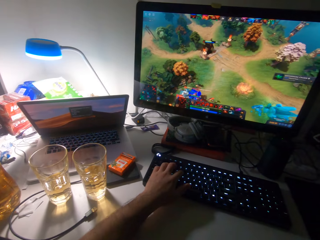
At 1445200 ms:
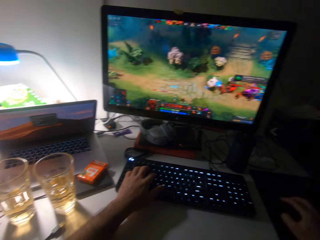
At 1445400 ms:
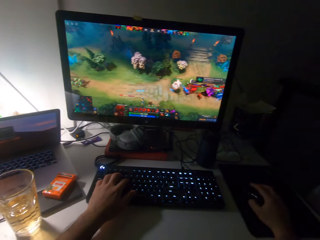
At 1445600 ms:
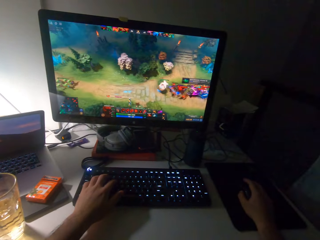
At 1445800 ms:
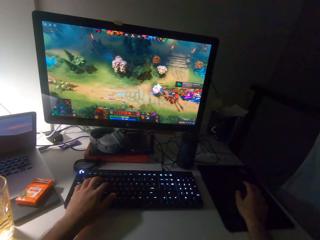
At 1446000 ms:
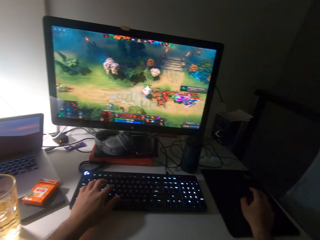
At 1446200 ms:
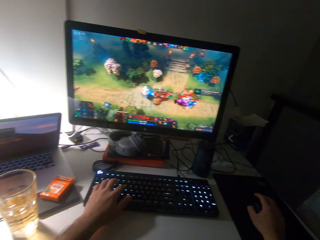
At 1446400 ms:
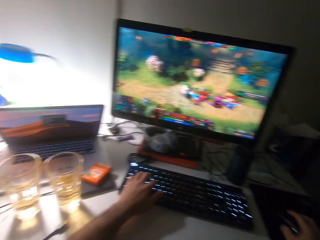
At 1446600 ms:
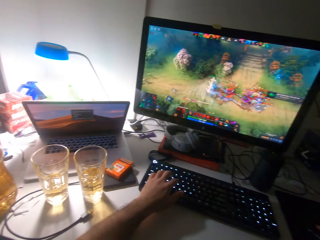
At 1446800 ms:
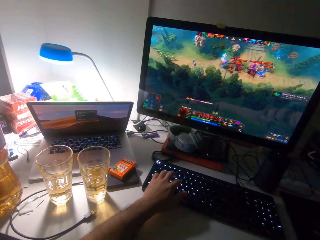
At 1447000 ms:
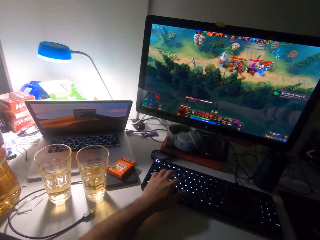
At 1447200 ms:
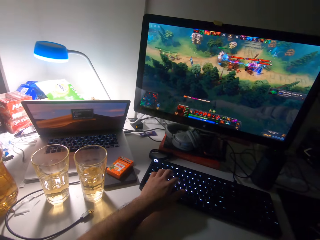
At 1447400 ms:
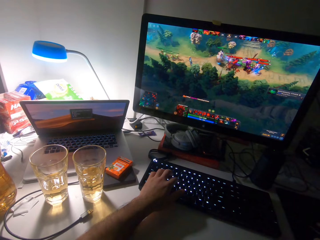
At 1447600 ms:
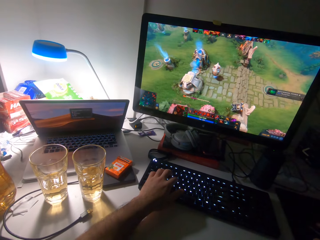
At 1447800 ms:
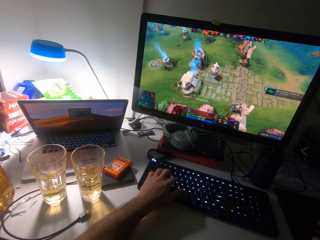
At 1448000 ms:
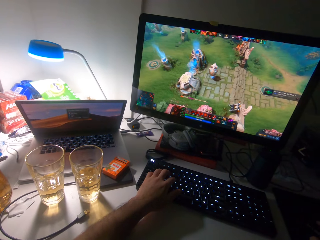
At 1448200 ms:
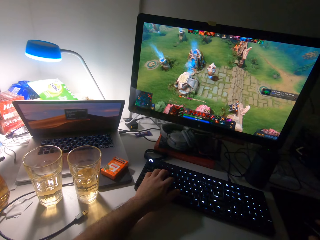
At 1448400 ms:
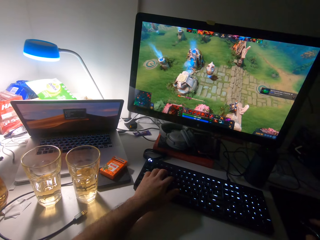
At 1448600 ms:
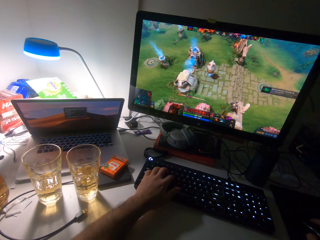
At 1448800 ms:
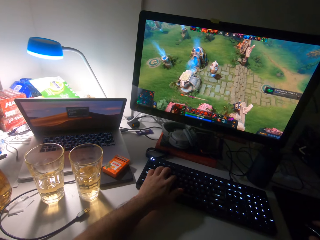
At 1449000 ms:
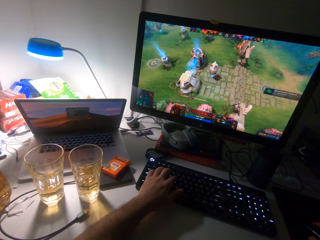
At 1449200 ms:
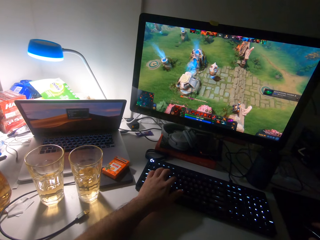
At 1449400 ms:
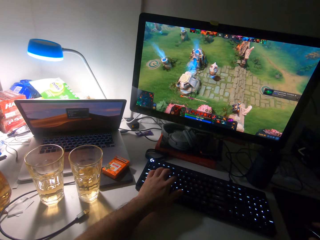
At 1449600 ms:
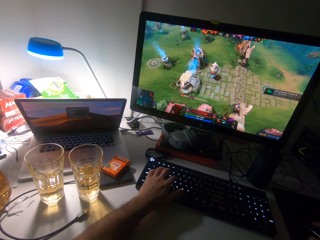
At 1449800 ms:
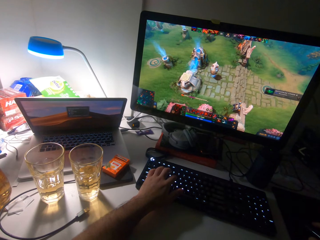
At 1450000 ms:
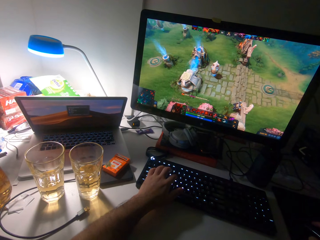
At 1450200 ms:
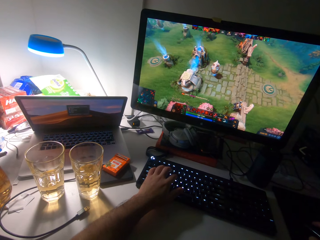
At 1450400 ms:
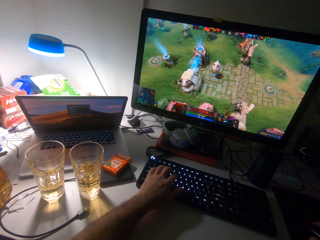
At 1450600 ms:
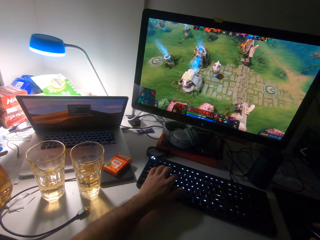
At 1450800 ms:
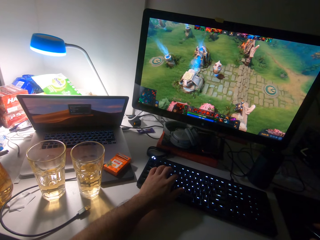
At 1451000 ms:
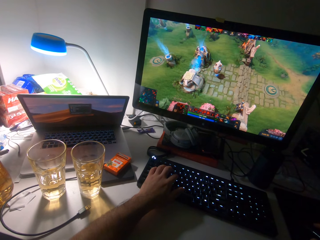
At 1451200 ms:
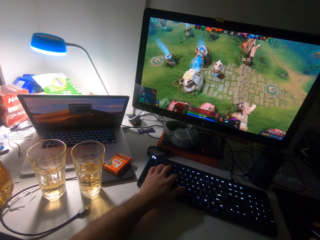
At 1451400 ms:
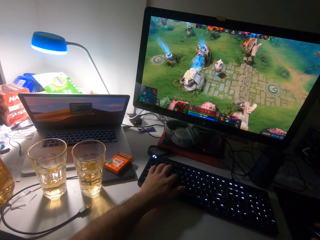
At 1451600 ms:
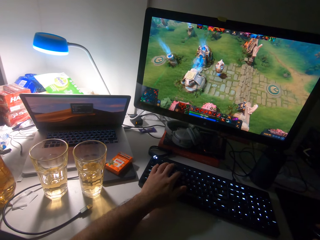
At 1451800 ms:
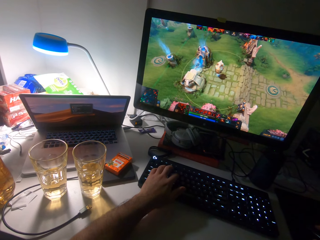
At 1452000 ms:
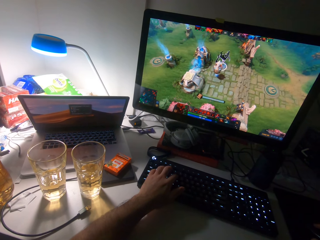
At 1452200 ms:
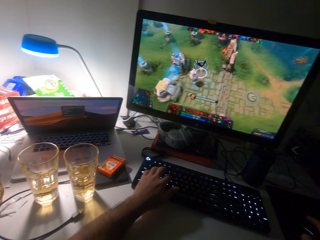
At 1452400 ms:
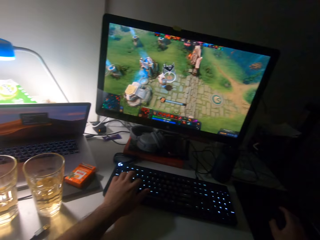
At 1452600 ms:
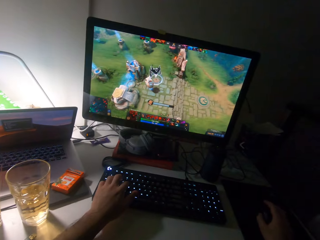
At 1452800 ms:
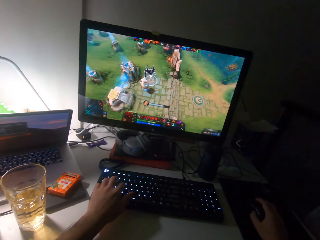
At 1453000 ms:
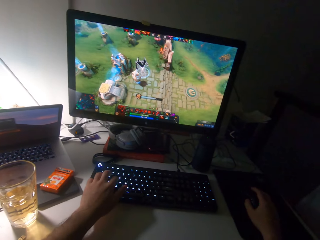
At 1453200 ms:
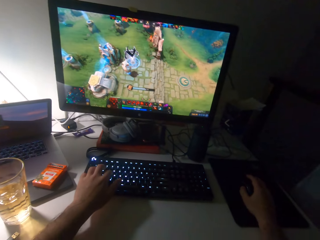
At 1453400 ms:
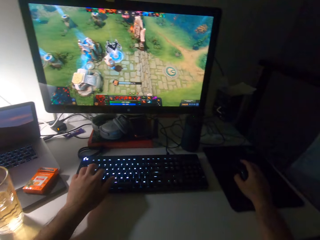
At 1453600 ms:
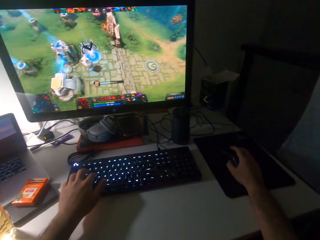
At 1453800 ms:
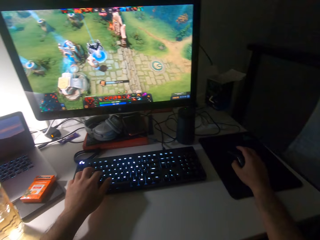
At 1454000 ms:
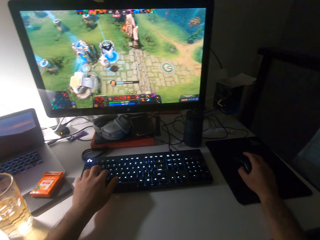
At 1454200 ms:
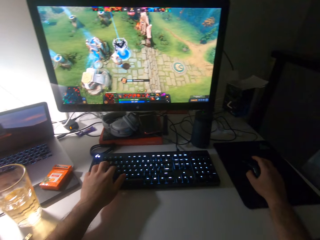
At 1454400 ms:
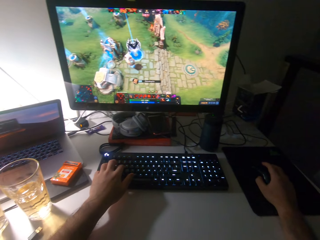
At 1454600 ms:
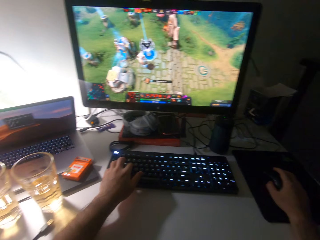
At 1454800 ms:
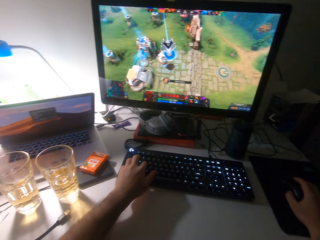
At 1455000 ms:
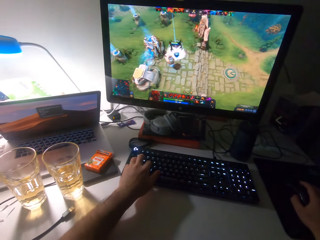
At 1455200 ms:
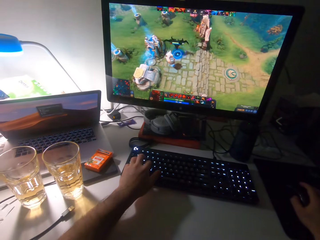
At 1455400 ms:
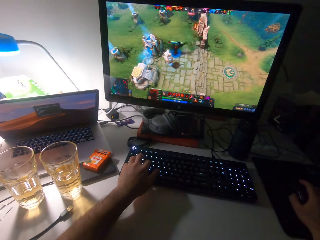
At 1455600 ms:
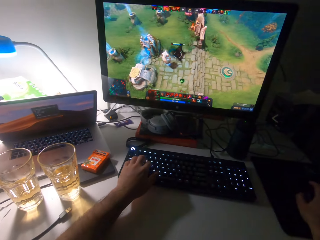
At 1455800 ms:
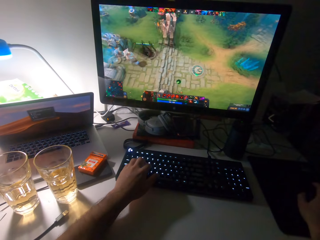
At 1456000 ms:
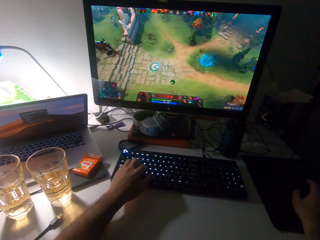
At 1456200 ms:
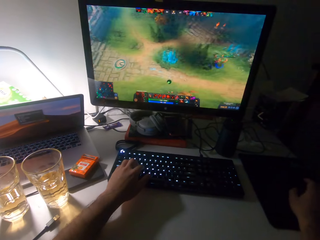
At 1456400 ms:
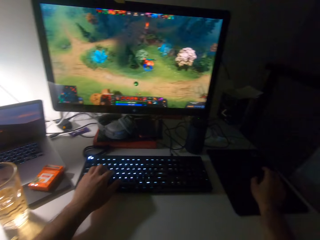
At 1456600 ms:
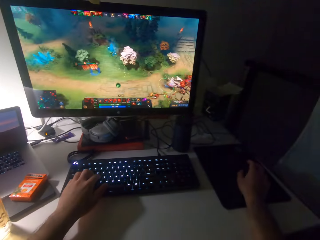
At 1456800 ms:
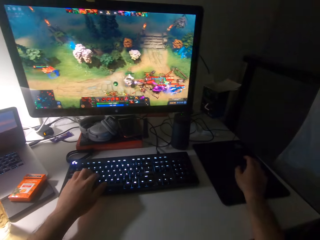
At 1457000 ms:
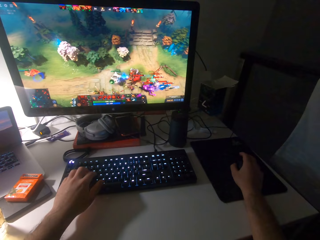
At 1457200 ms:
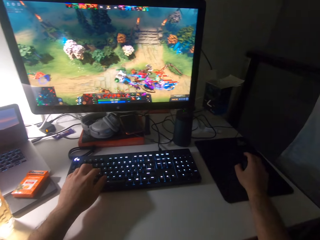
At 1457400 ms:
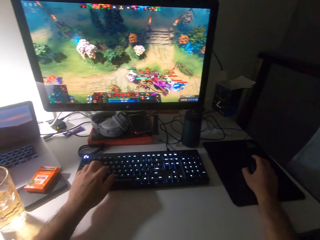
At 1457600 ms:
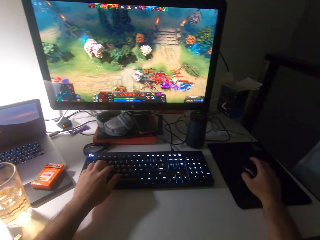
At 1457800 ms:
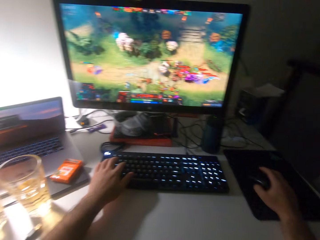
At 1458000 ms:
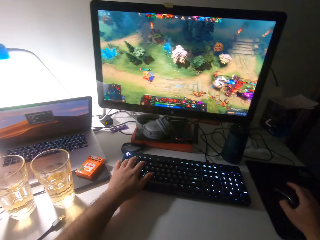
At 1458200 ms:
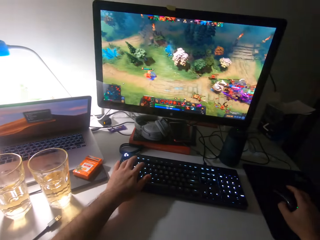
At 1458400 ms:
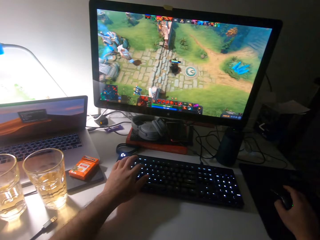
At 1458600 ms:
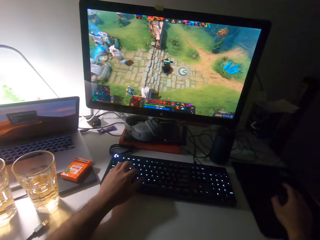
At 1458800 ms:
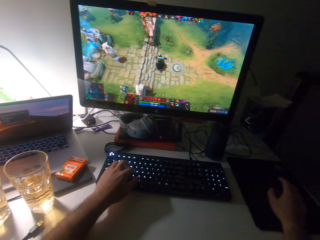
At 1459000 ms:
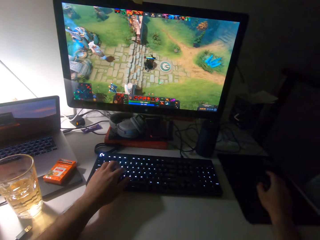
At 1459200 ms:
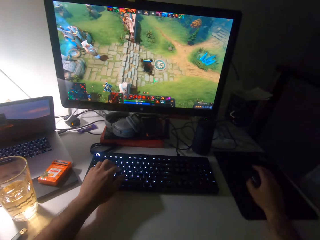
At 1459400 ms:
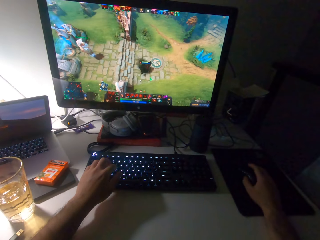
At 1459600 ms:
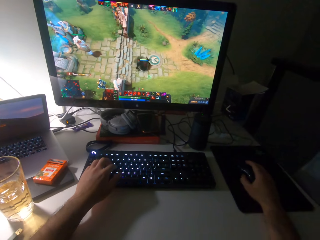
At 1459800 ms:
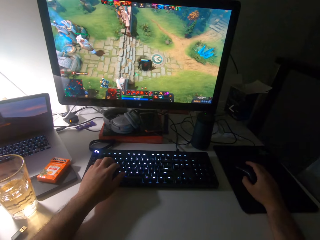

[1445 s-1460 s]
The camera wearer stares at the computer desktop. They press the computer keyboard with the left hand. They play a game on a computer.
